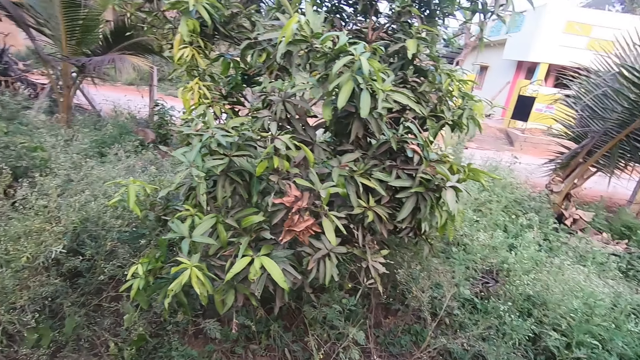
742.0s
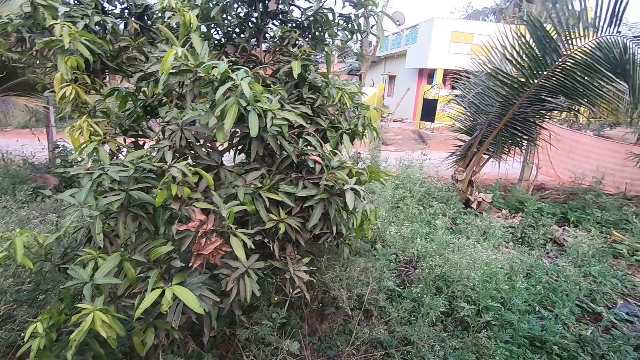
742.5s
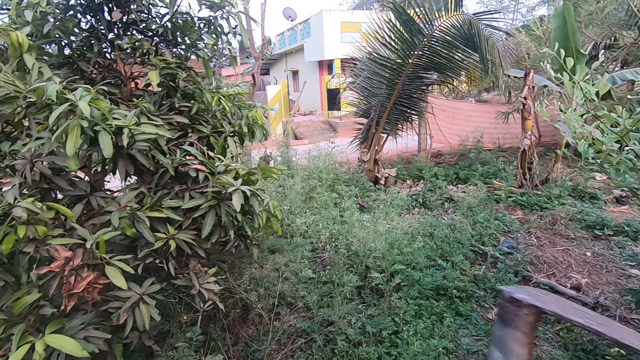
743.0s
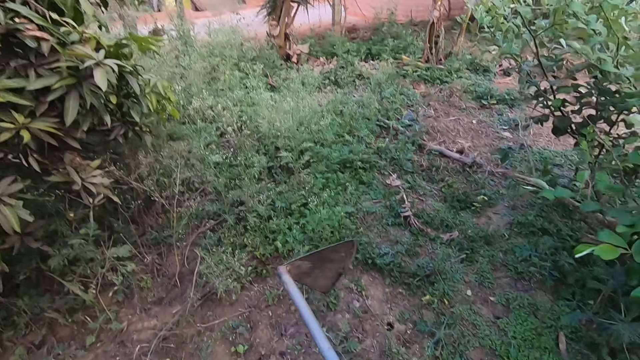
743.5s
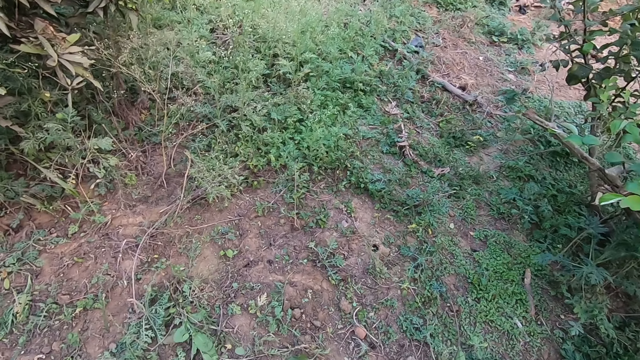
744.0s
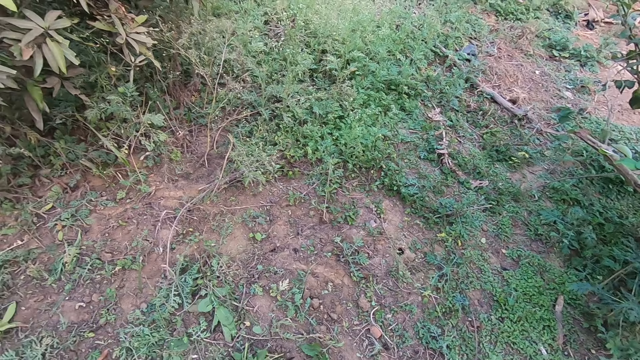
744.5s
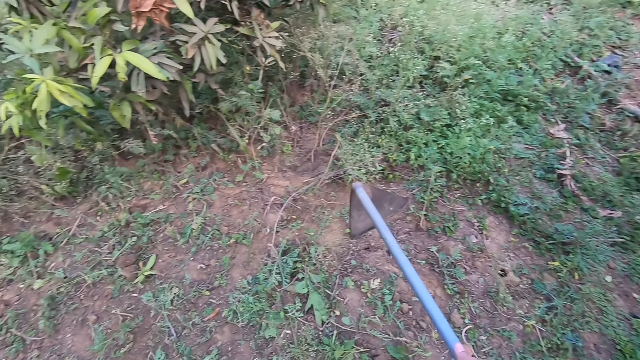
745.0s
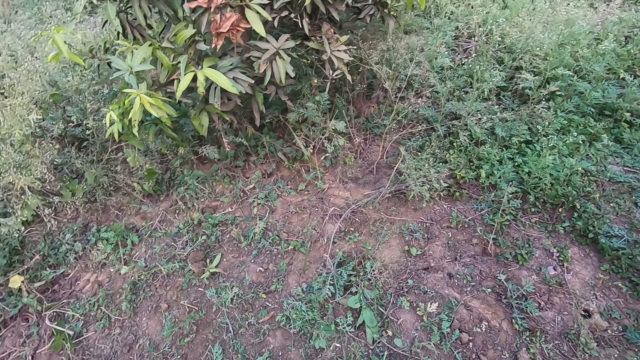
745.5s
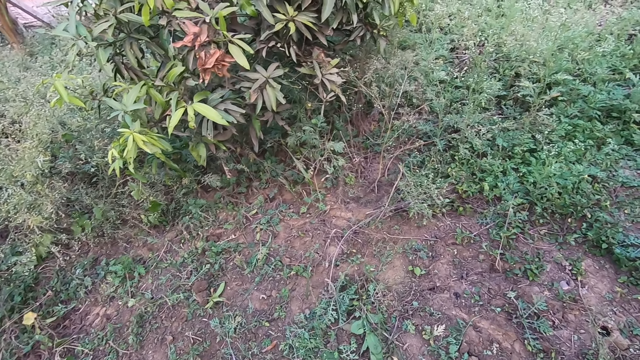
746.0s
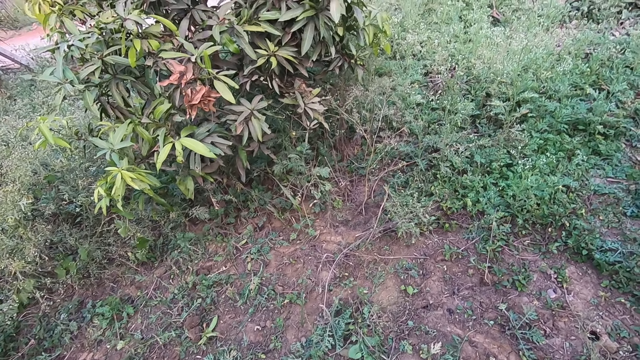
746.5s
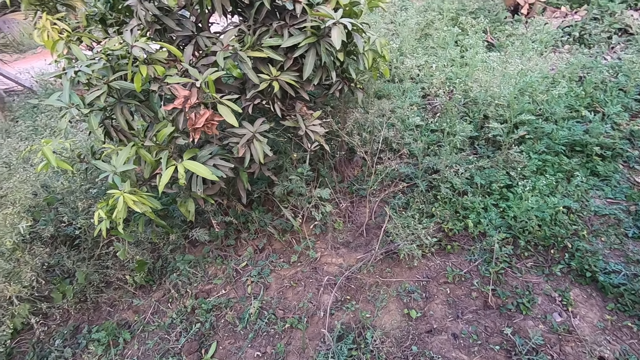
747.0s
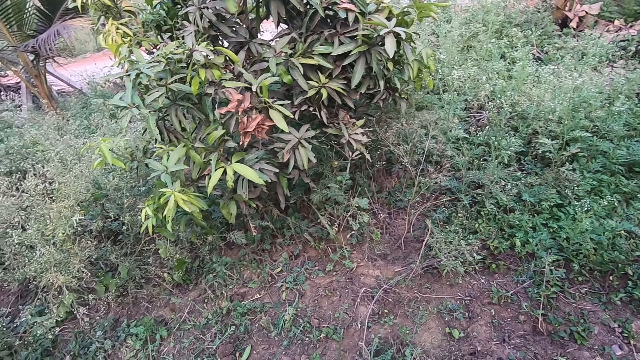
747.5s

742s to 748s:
The camera wearer pauses clearing the farmland.

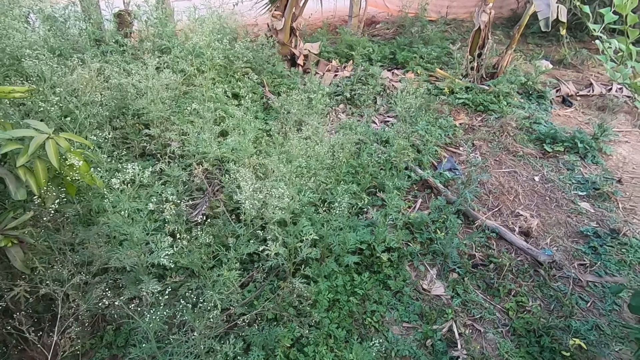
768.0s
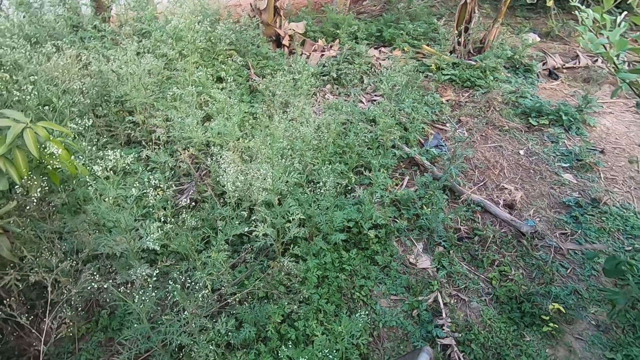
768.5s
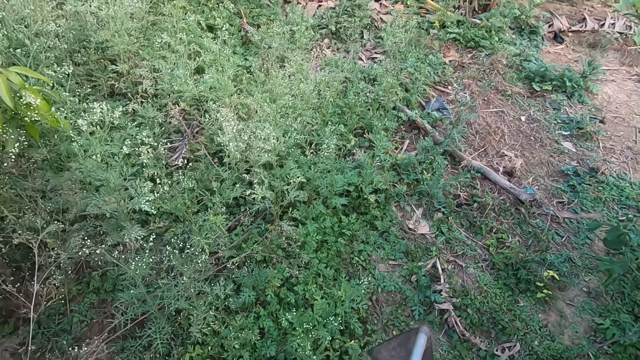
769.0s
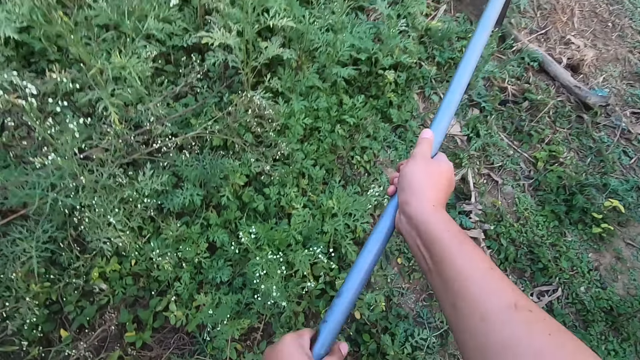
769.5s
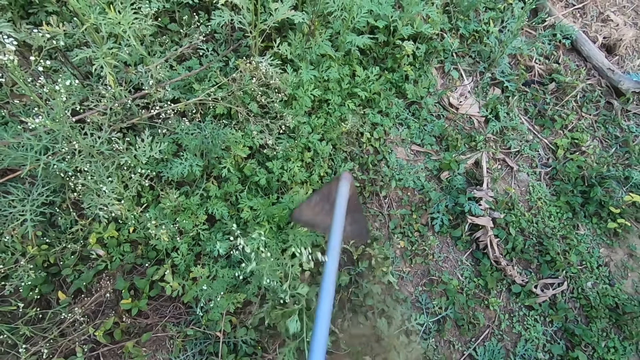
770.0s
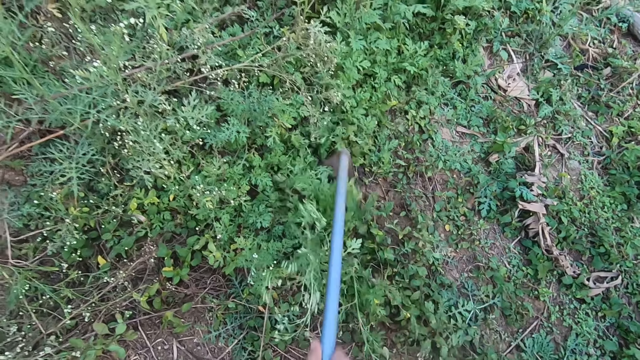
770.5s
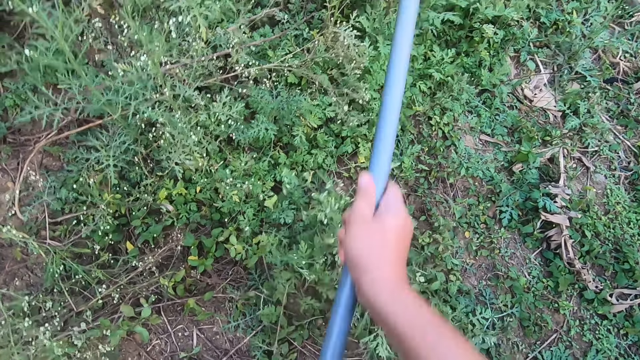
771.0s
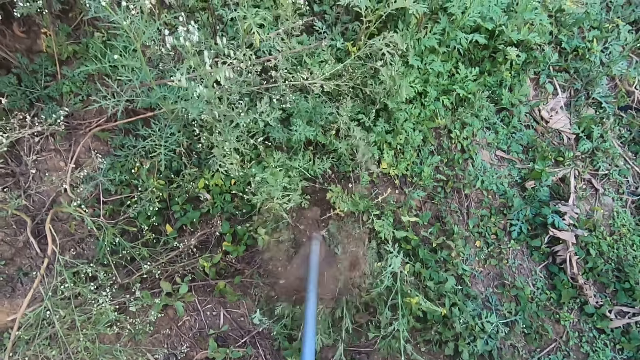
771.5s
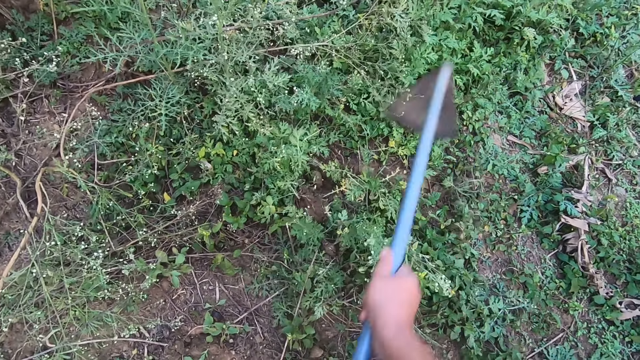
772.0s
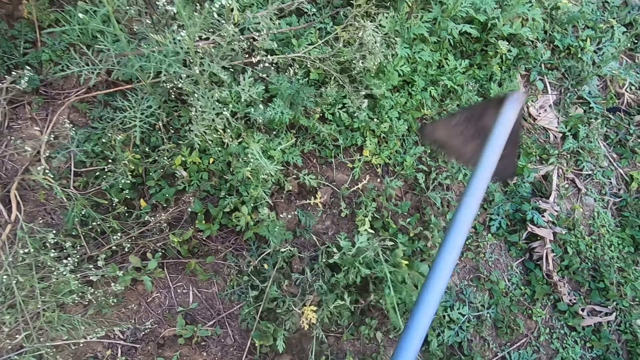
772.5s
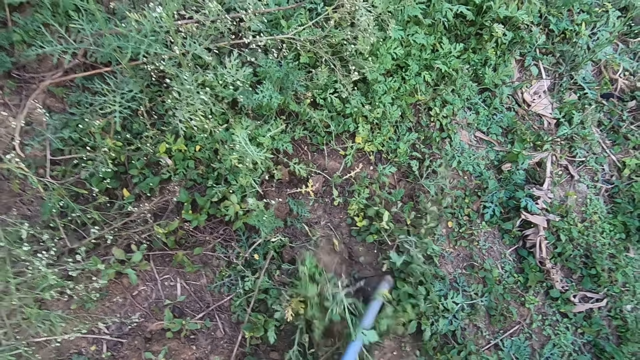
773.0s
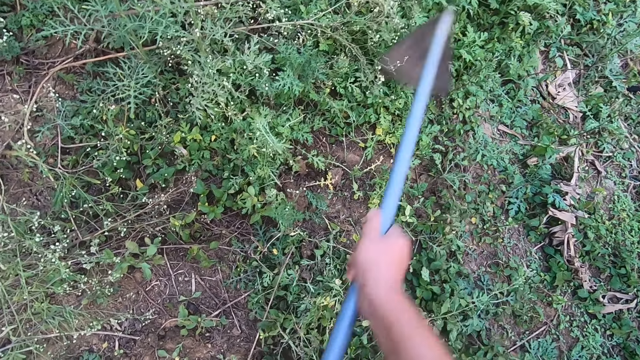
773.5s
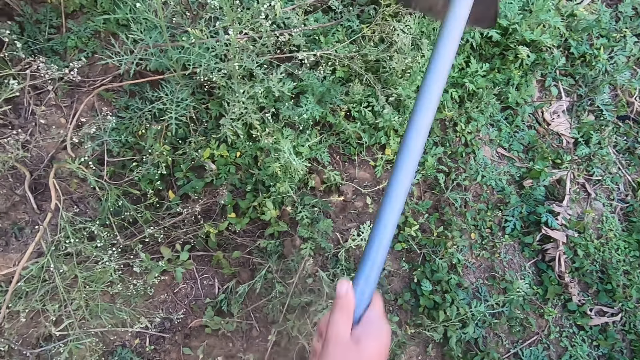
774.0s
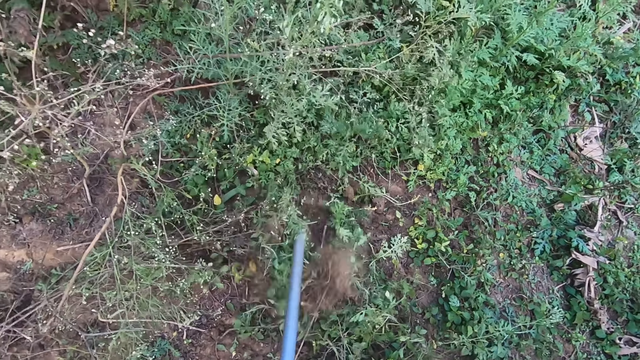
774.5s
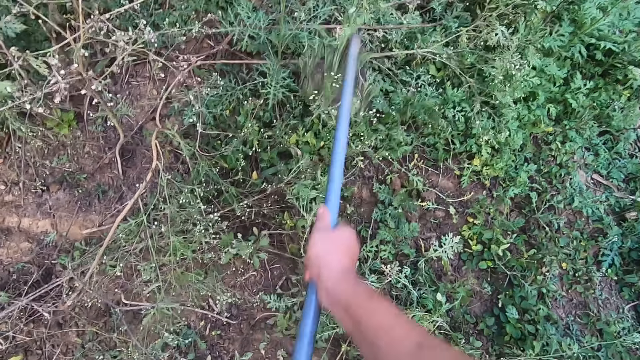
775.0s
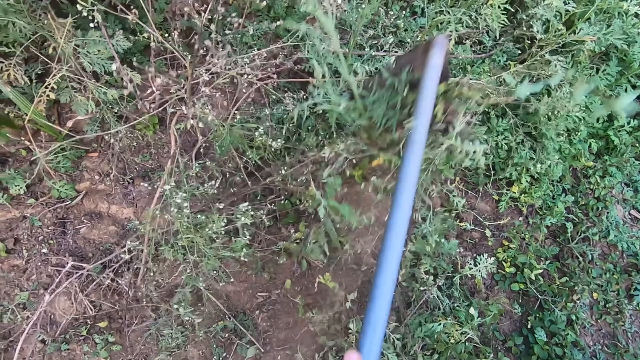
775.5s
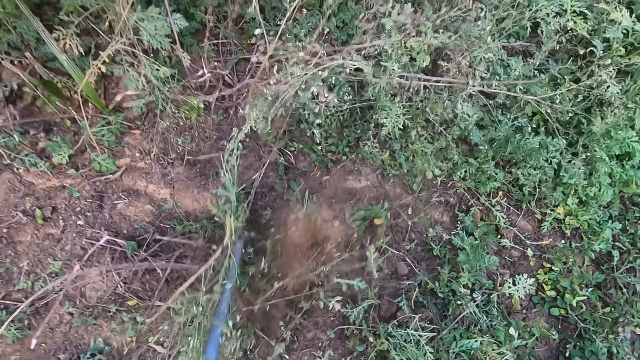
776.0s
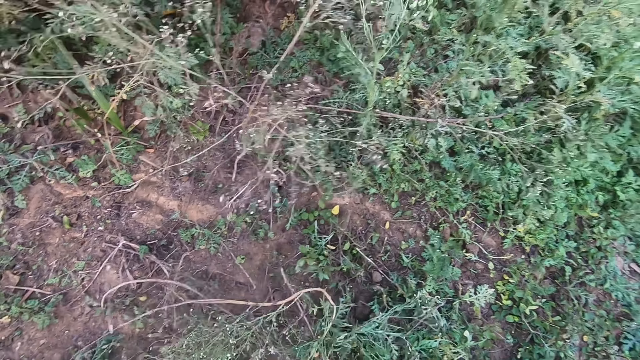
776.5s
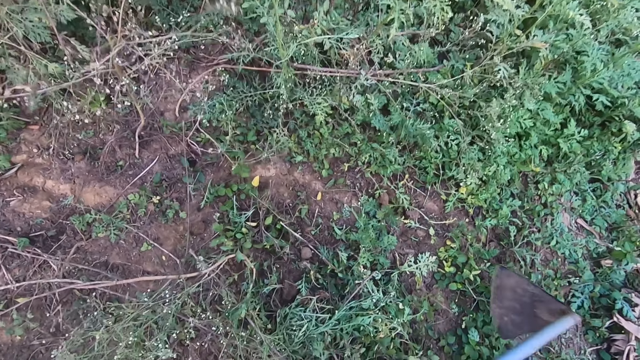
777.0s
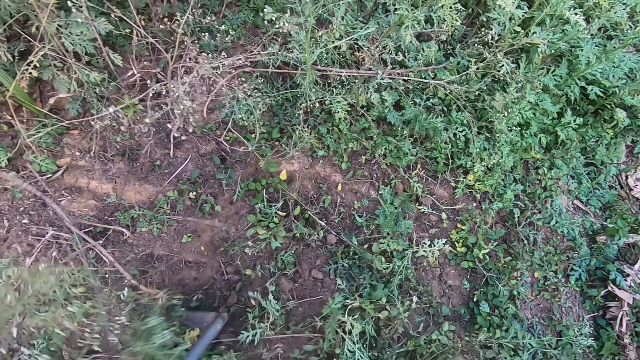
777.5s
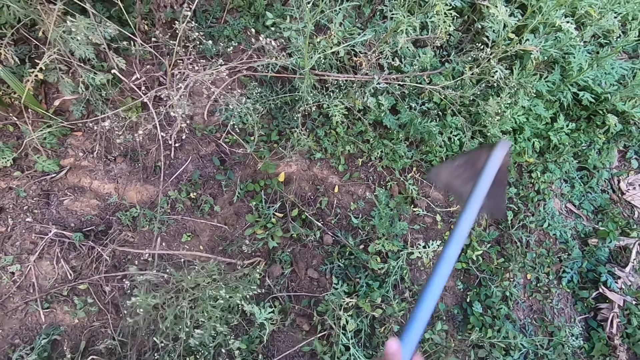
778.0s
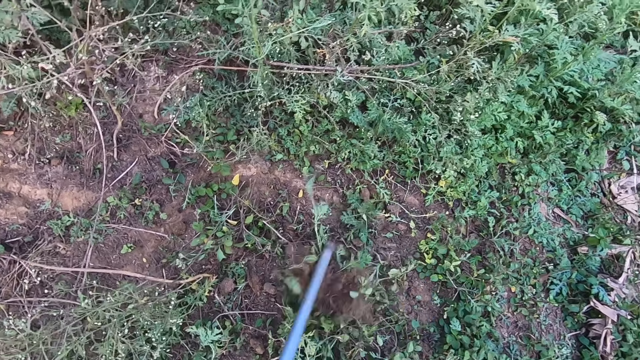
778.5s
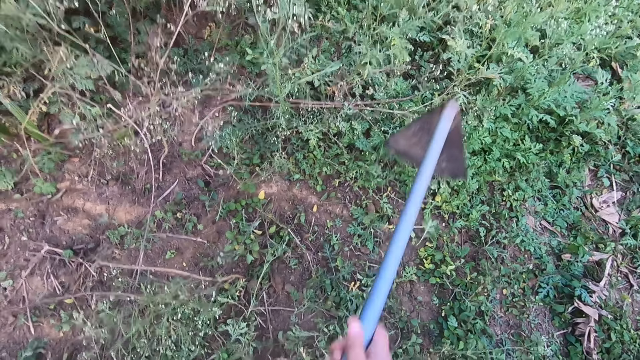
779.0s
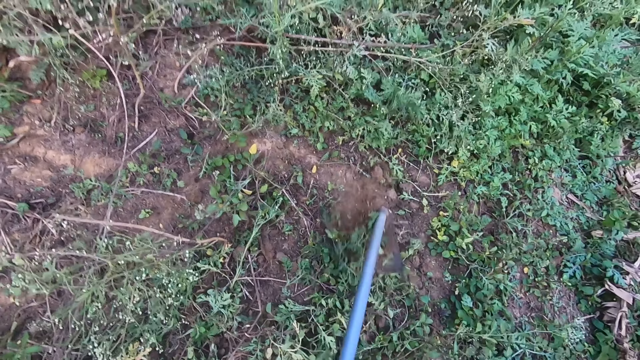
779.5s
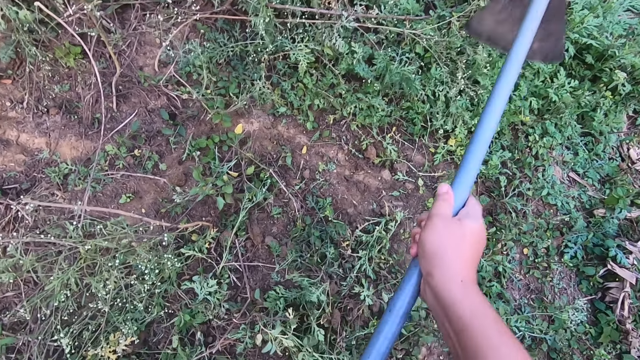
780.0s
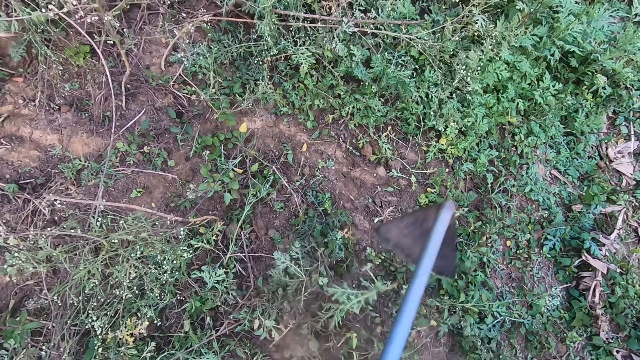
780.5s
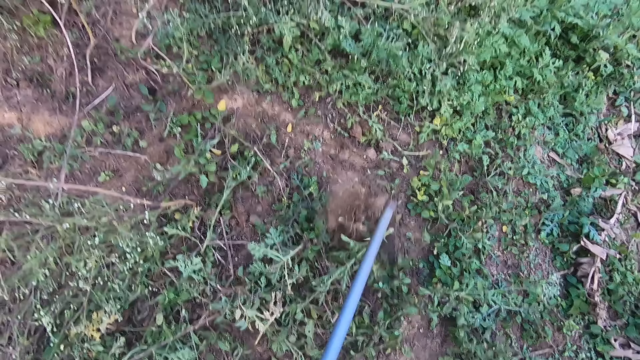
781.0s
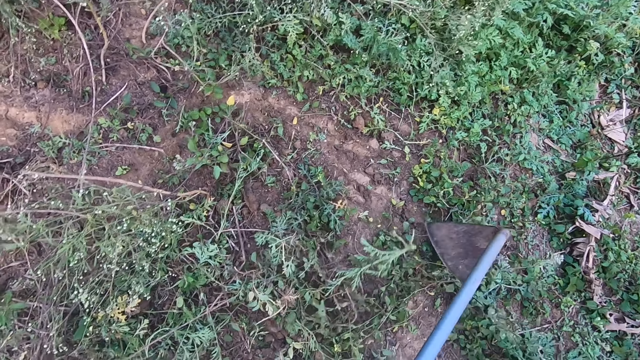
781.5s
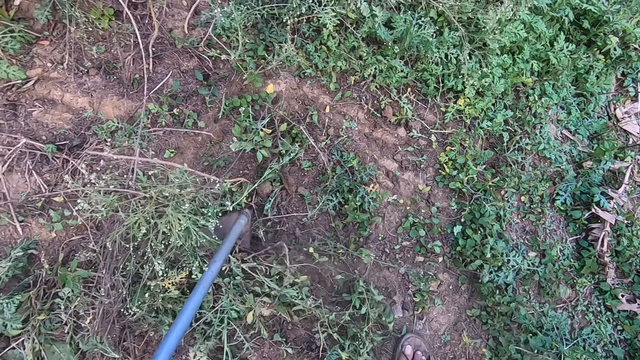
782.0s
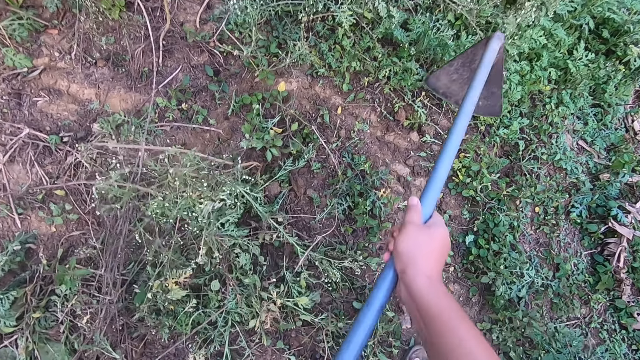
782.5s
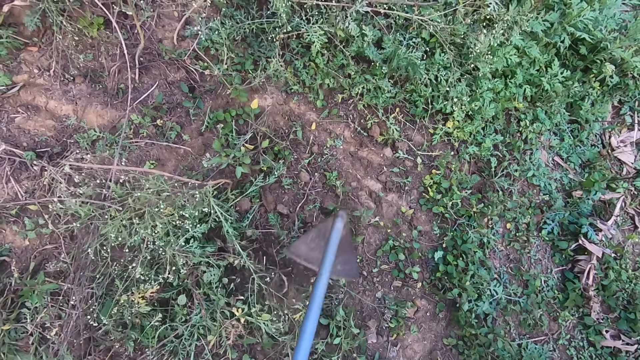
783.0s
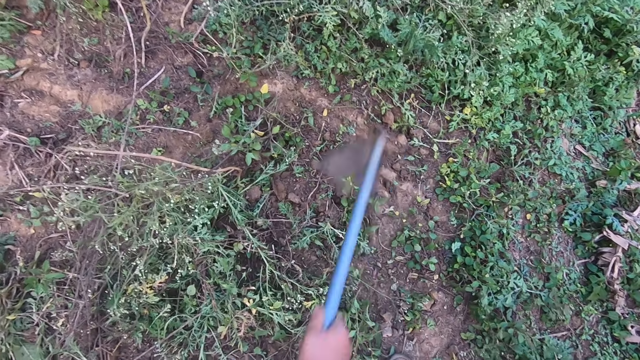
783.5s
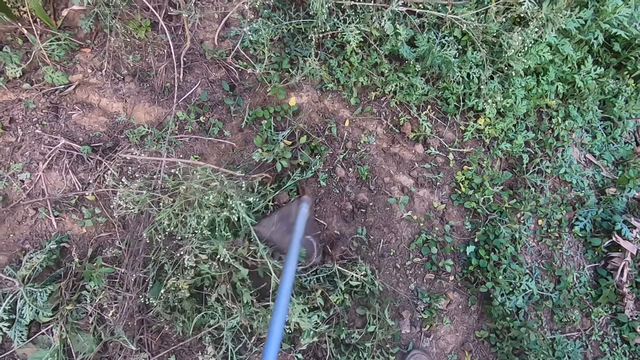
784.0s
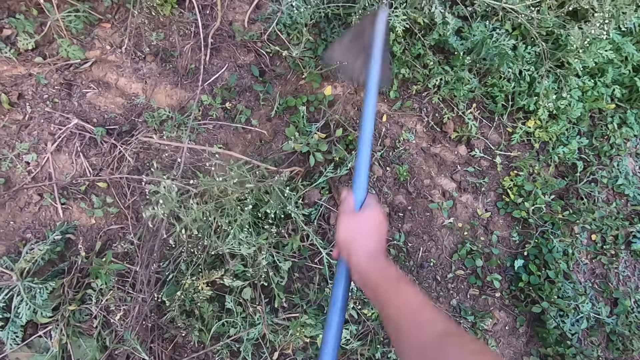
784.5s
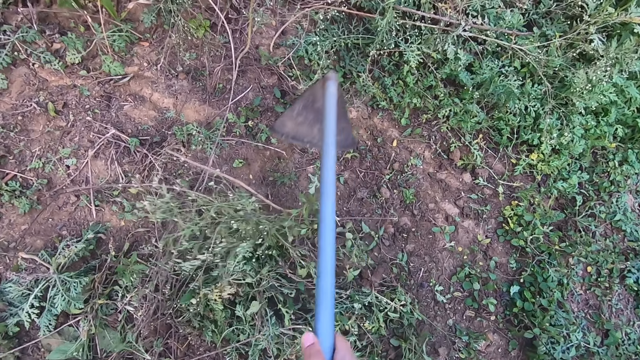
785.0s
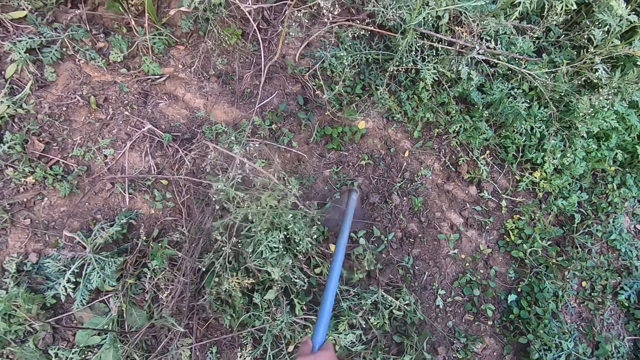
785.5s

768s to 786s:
The camera wearer removes the greens from the compound. They clear the farmland with the hoe.
